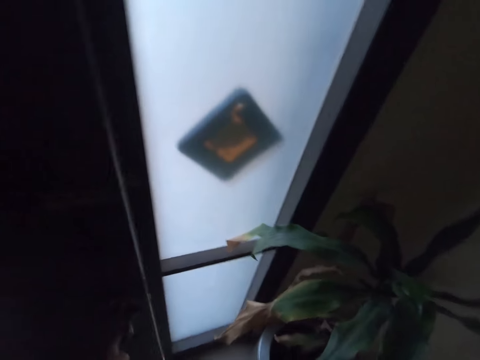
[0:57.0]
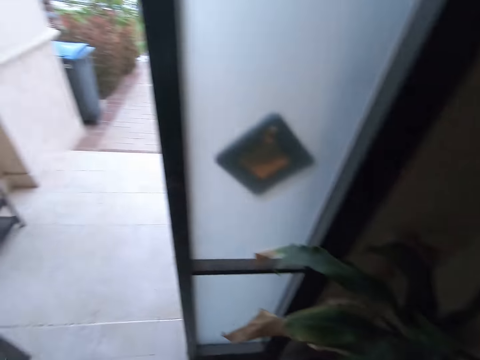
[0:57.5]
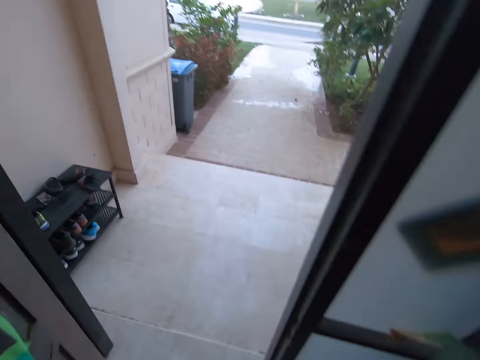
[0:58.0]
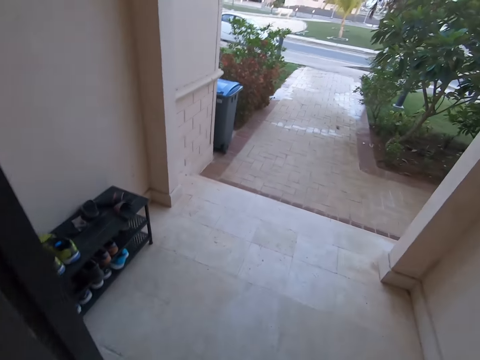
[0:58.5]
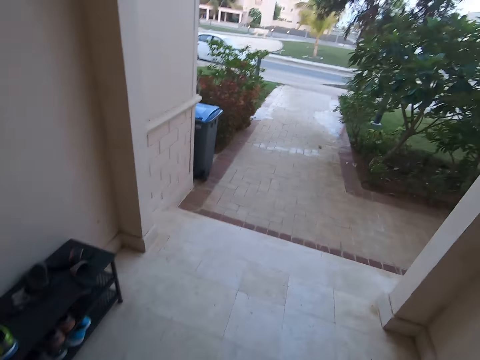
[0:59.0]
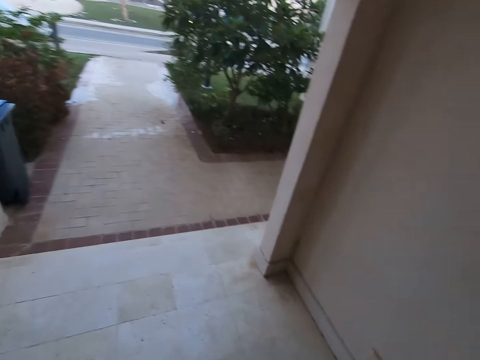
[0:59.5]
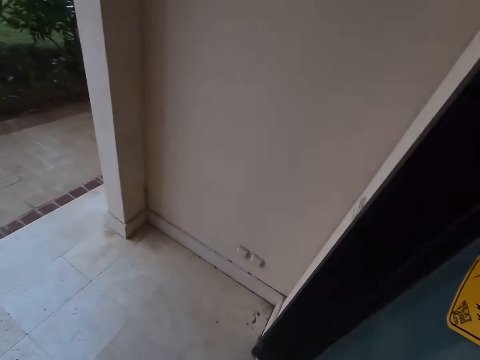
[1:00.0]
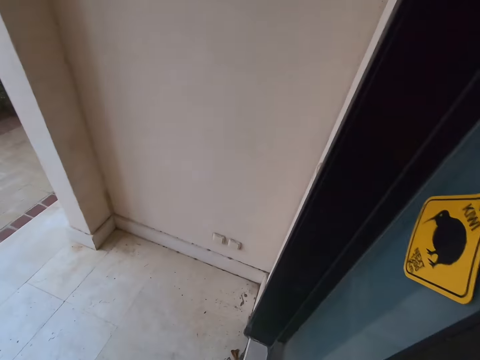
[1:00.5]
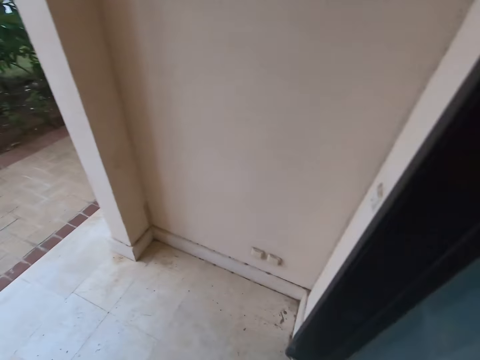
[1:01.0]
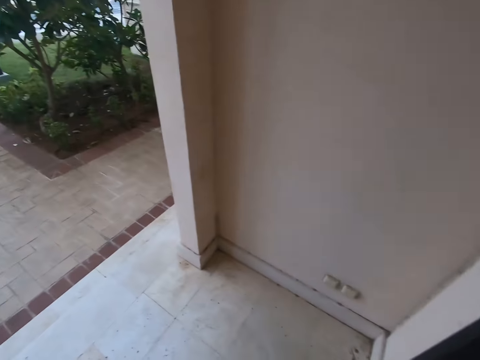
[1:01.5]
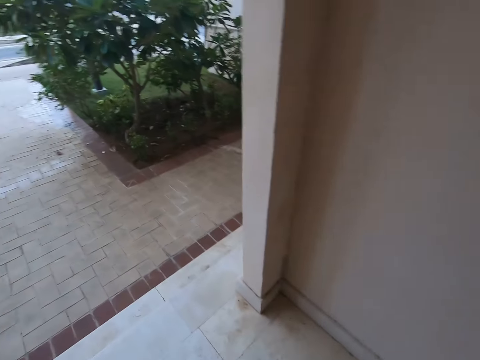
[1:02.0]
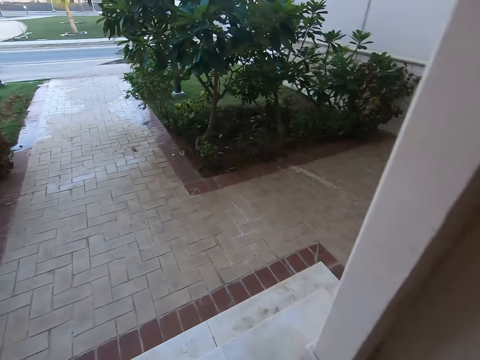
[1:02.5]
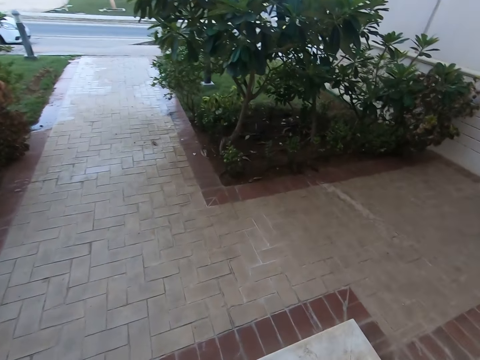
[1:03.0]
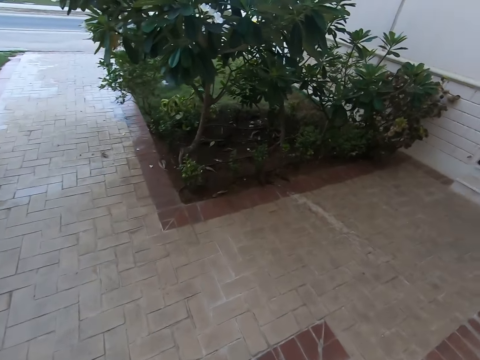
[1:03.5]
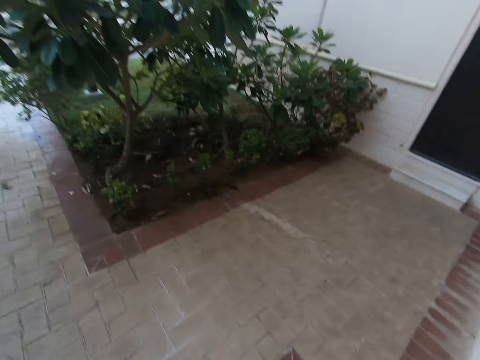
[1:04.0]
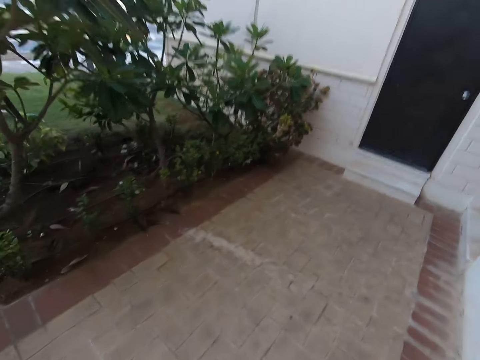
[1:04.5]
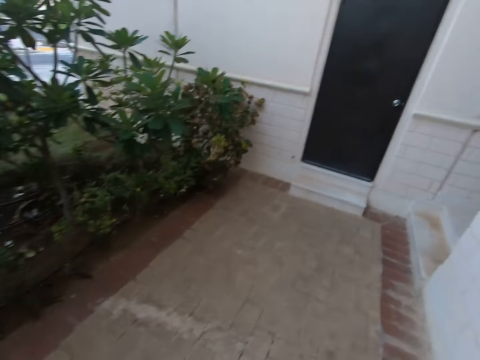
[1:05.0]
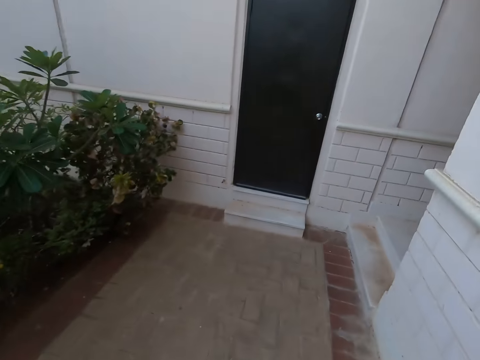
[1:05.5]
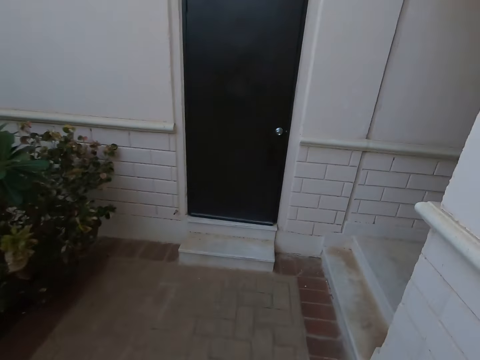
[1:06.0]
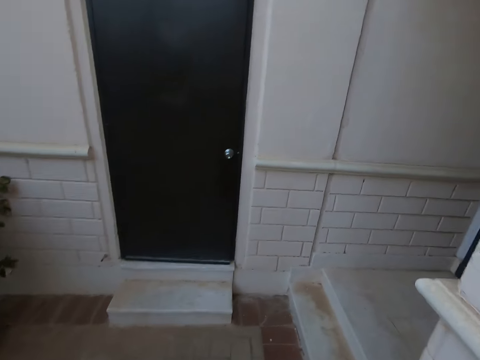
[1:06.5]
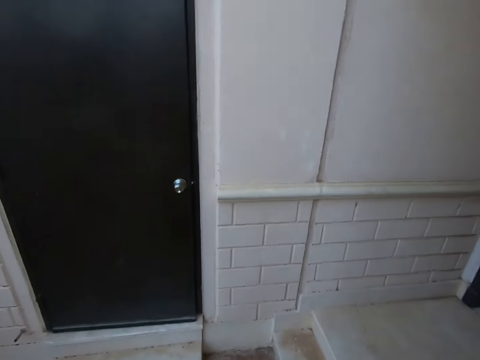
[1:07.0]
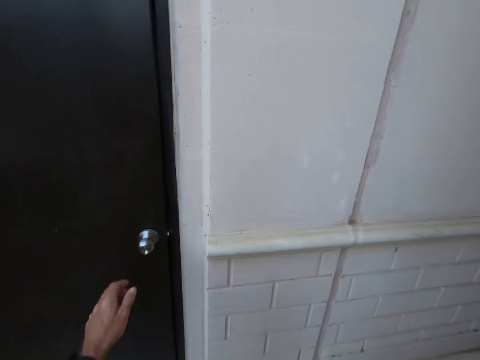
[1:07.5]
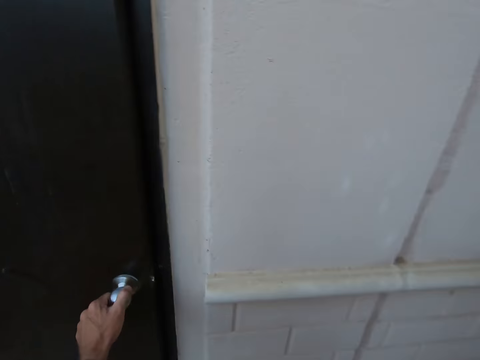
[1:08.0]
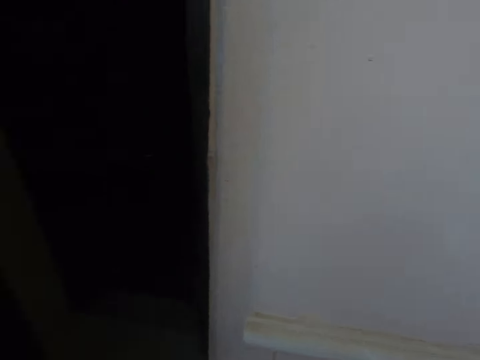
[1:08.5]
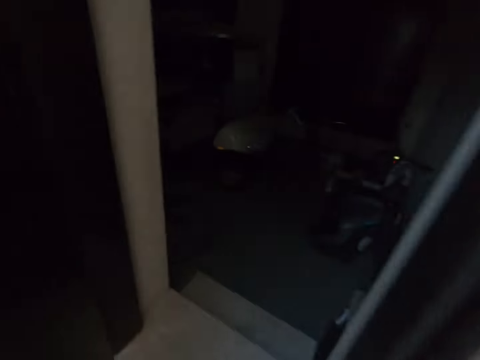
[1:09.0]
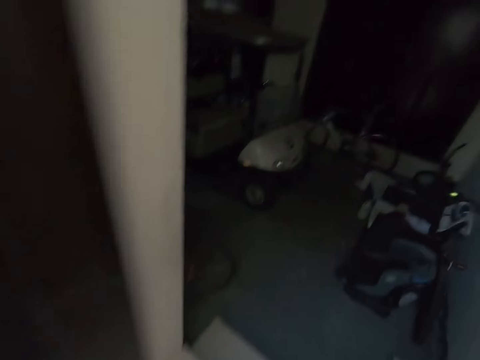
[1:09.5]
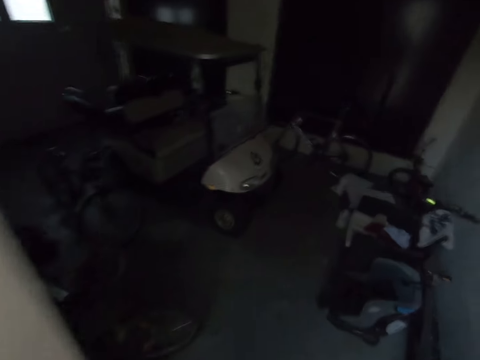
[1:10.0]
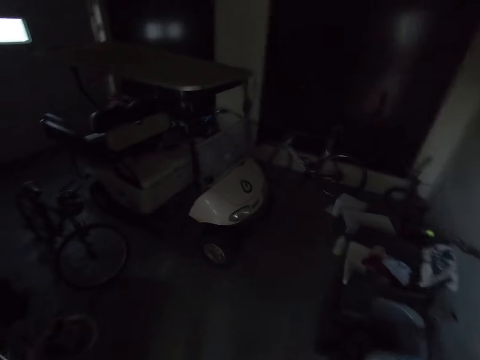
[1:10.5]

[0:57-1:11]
The camera wearer opens the main door and gets out heading to another door. They walk around the room. They open the storage room and enter.

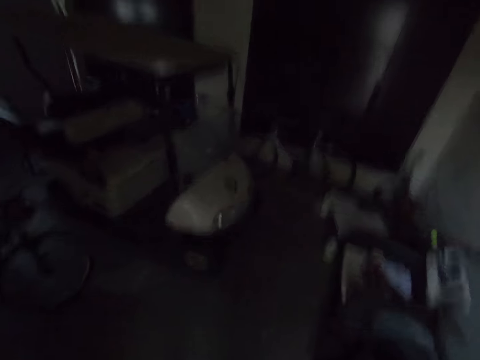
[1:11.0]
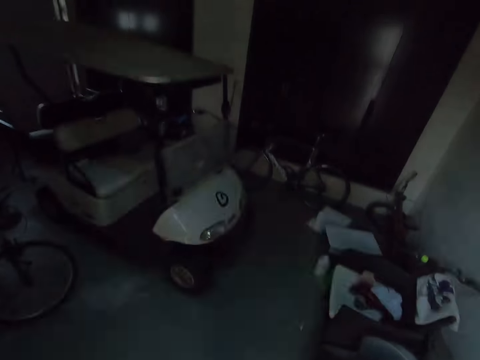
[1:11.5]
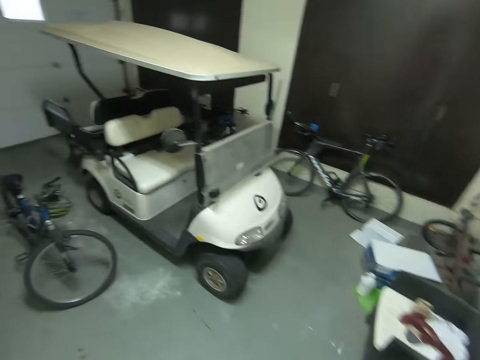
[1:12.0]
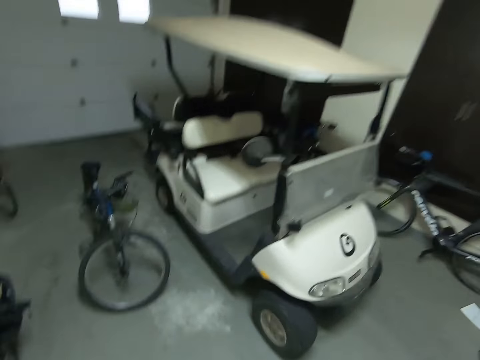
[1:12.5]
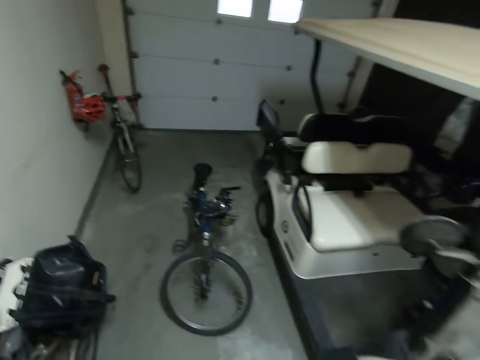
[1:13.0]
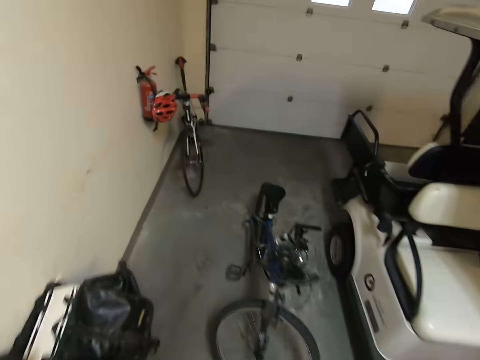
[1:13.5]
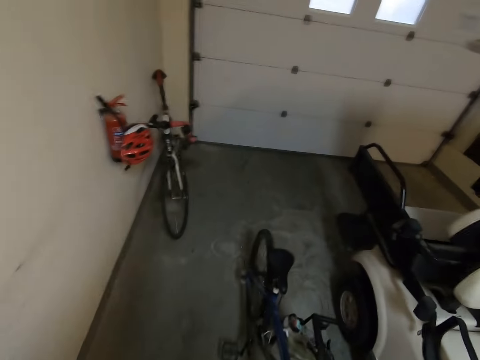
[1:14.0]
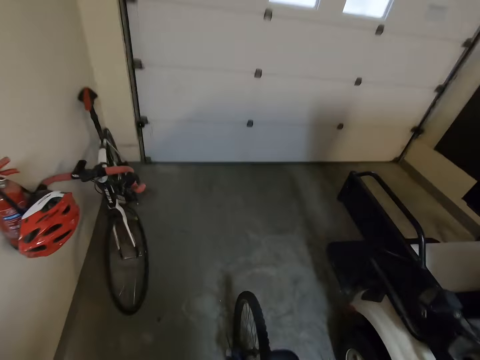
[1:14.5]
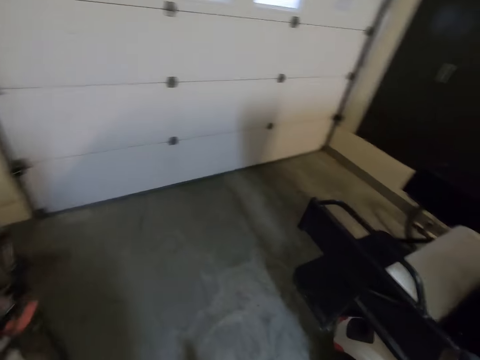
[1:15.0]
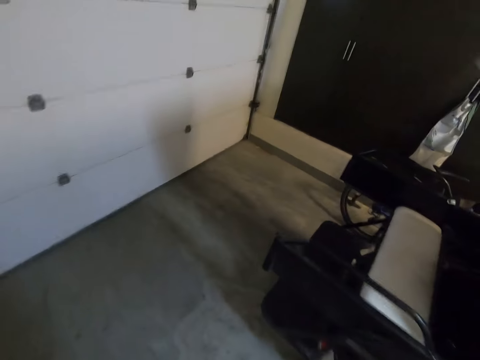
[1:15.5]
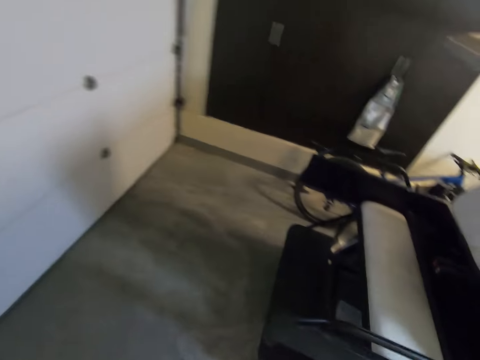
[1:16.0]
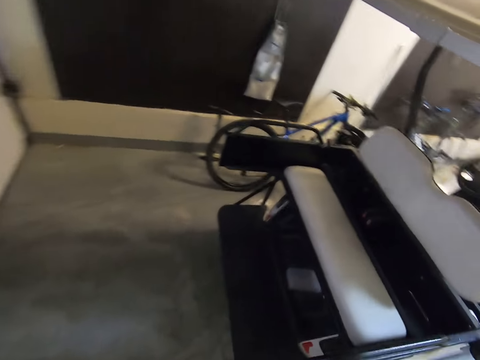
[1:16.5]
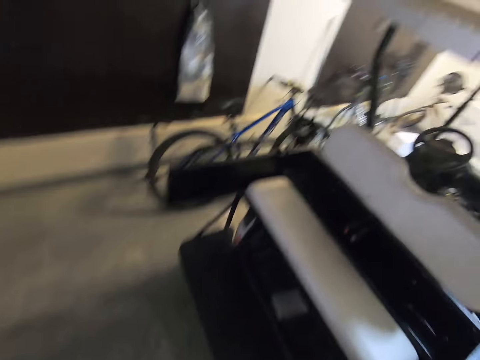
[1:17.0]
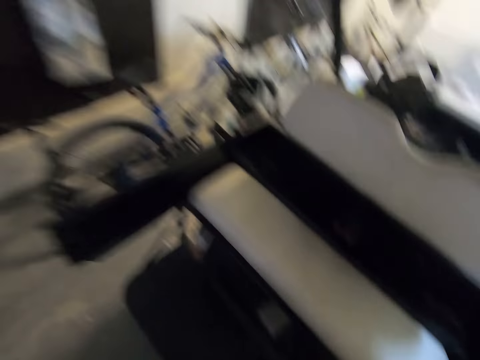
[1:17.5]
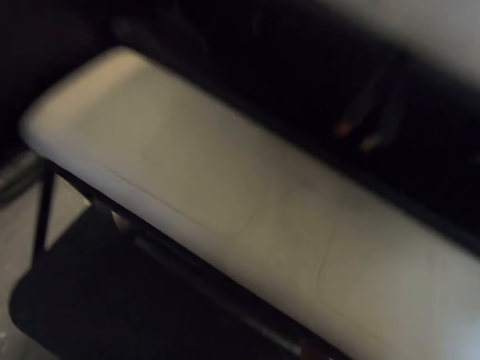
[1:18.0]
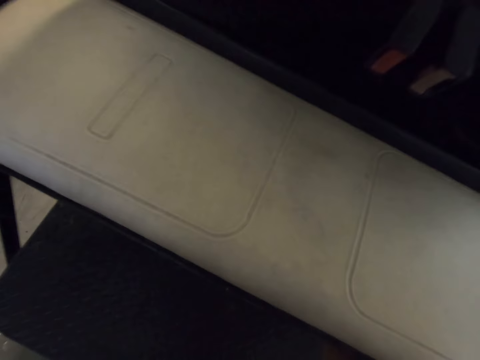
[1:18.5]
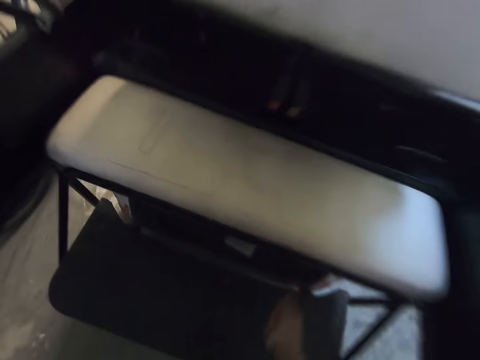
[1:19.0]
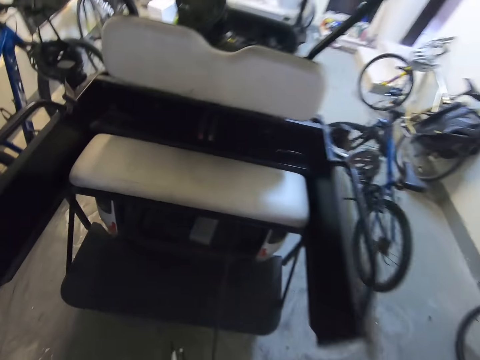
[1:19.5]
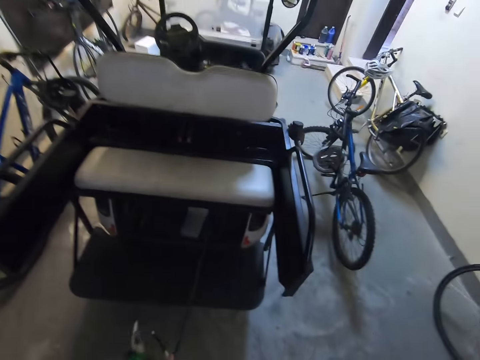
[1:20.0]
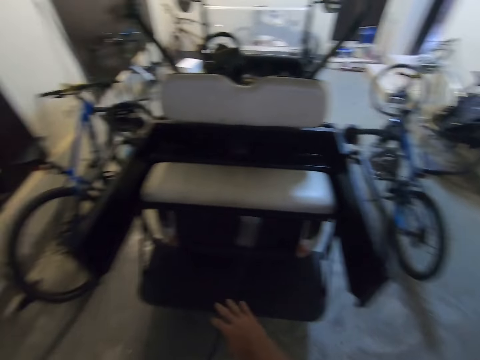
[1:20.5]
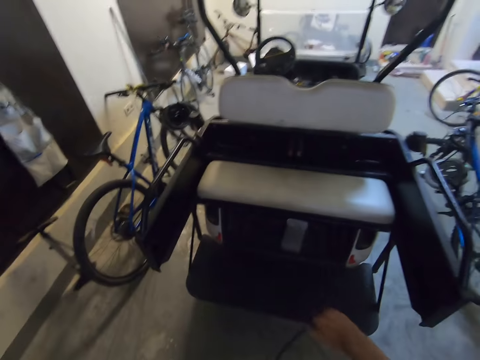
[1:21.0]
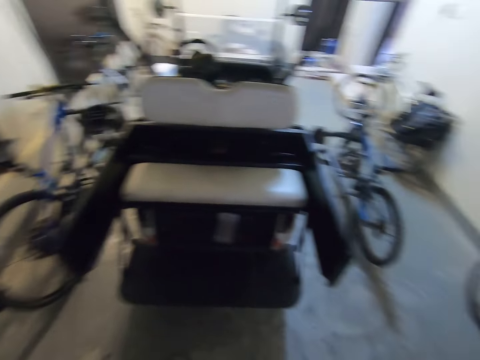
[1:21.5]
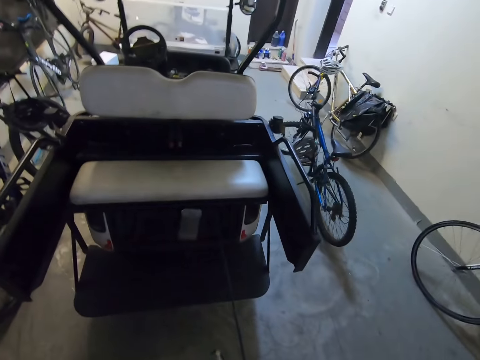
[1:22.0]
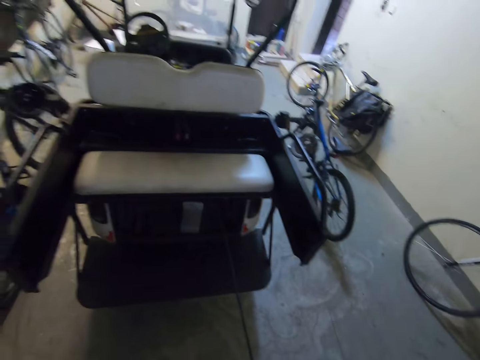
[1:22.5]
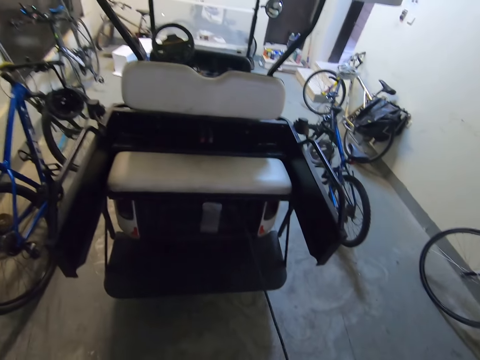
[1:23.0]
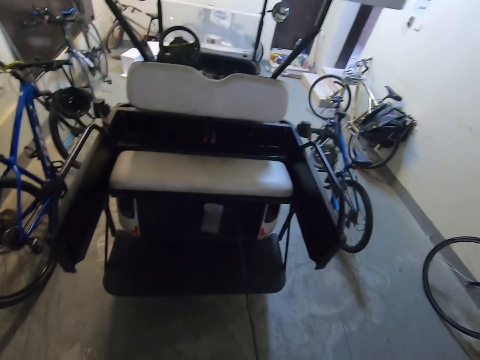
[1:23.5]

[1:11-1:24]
The camera wearer switches the lights on. They walk around the room to a golf car. They pull out a wire cable from the golf car.
